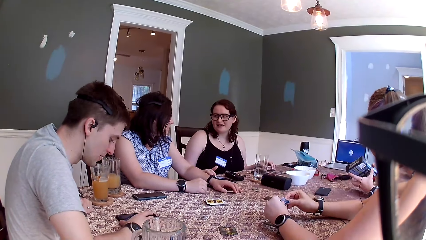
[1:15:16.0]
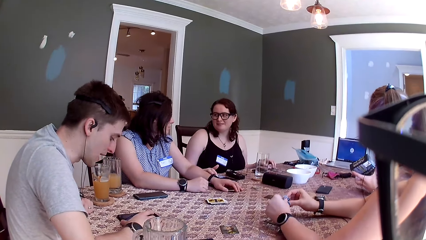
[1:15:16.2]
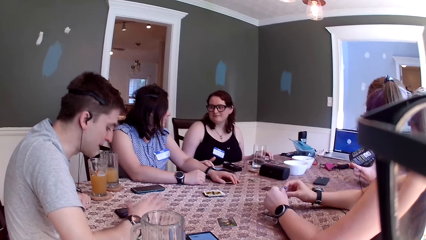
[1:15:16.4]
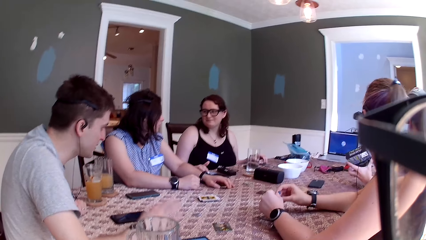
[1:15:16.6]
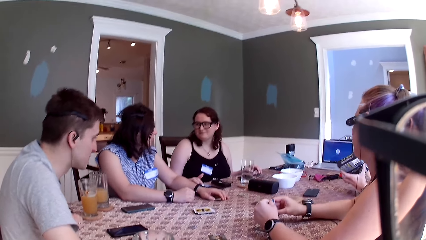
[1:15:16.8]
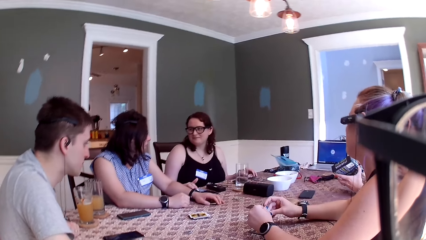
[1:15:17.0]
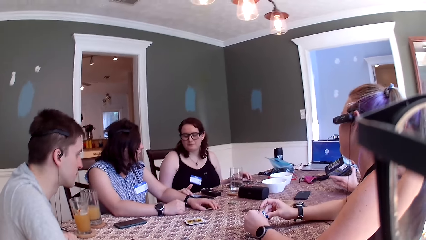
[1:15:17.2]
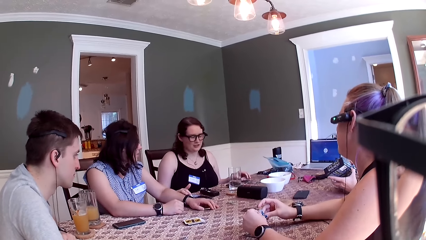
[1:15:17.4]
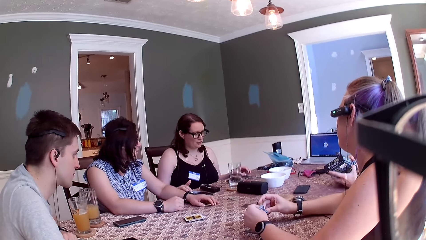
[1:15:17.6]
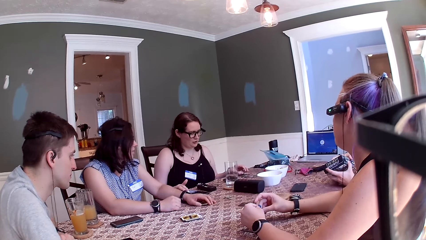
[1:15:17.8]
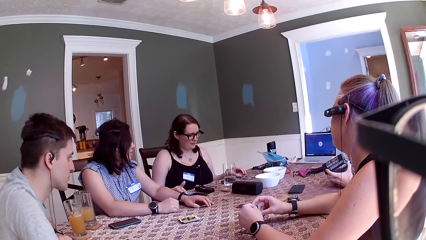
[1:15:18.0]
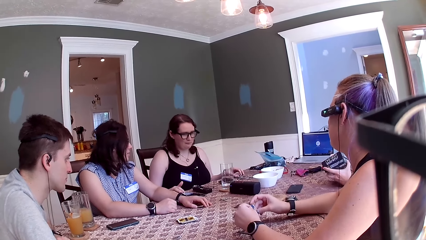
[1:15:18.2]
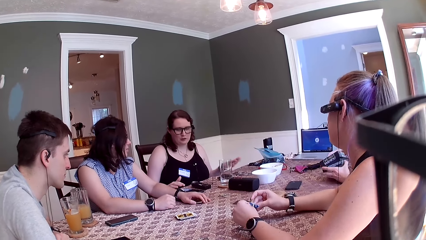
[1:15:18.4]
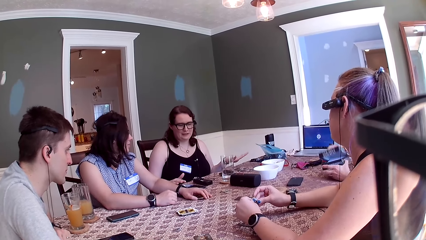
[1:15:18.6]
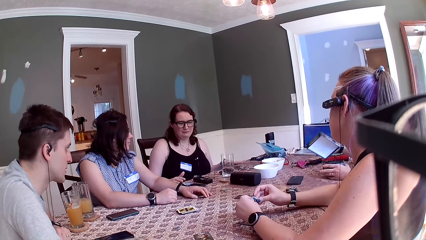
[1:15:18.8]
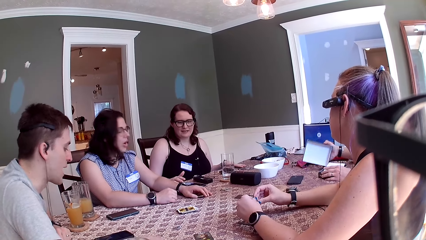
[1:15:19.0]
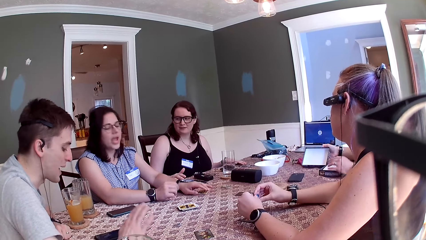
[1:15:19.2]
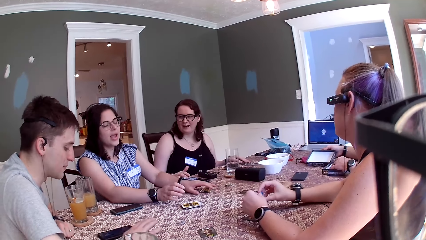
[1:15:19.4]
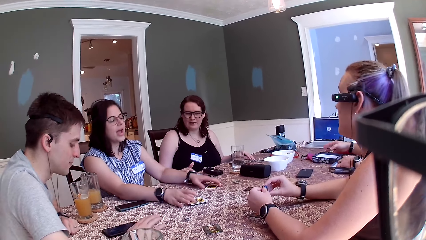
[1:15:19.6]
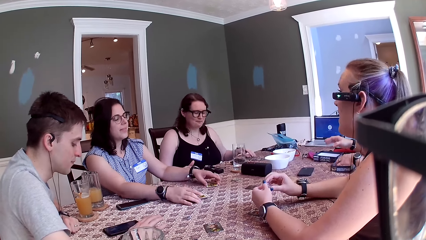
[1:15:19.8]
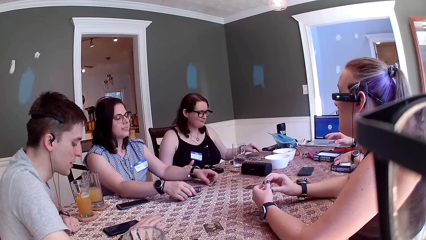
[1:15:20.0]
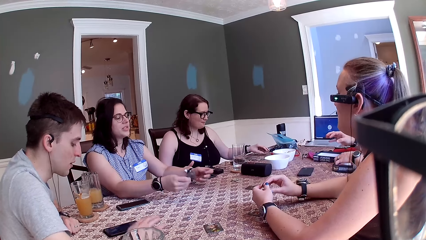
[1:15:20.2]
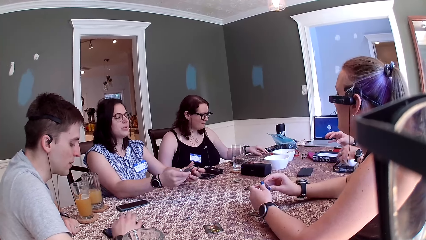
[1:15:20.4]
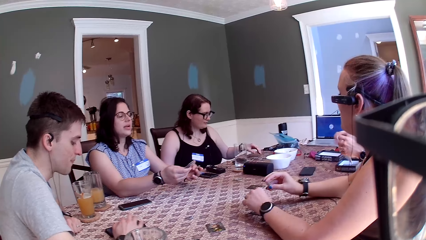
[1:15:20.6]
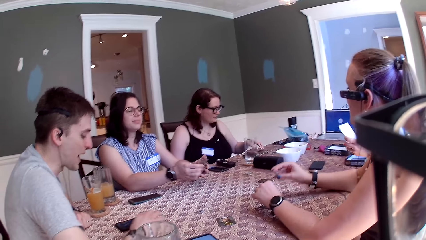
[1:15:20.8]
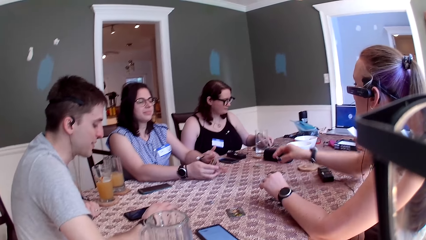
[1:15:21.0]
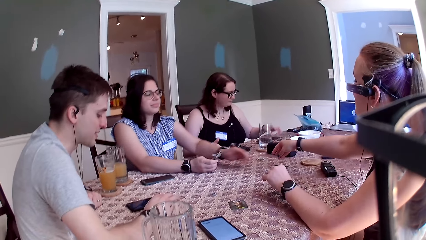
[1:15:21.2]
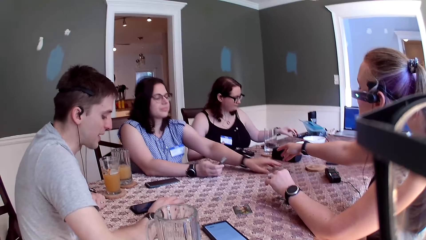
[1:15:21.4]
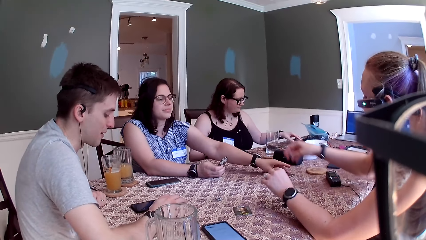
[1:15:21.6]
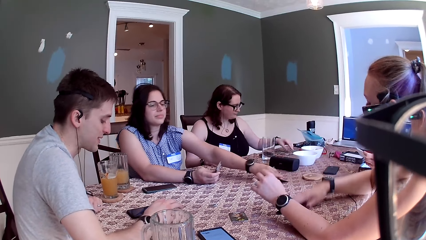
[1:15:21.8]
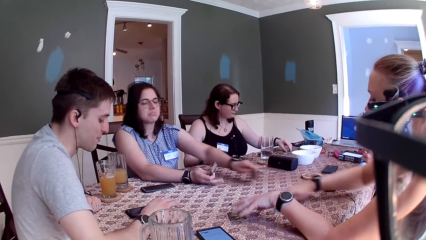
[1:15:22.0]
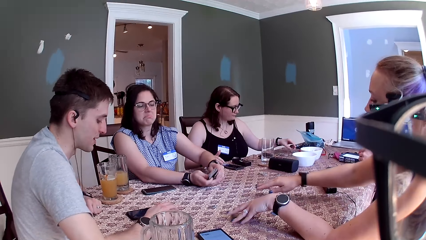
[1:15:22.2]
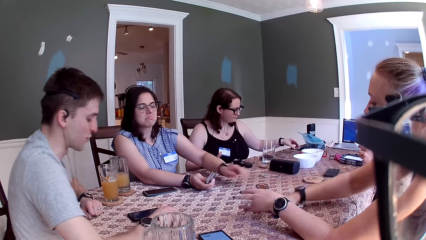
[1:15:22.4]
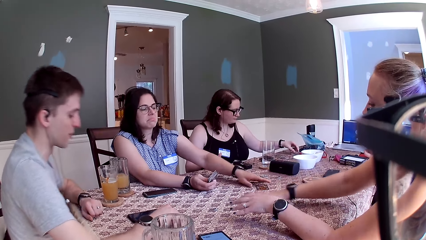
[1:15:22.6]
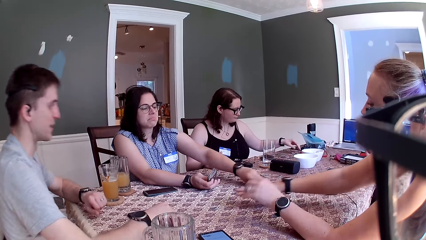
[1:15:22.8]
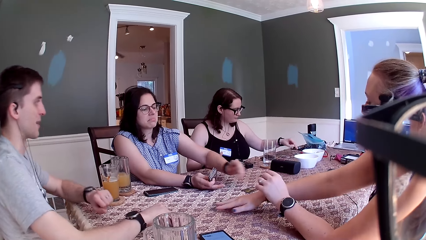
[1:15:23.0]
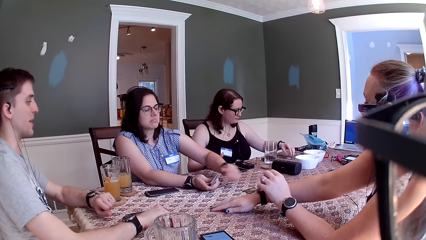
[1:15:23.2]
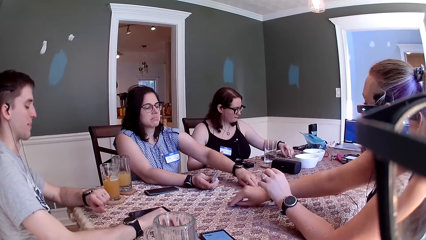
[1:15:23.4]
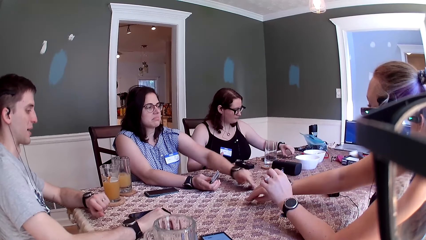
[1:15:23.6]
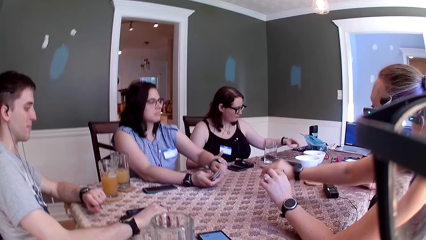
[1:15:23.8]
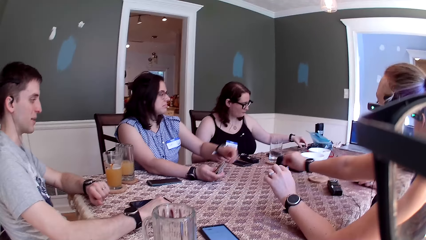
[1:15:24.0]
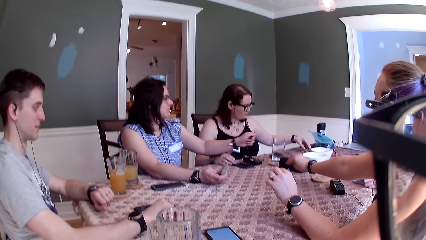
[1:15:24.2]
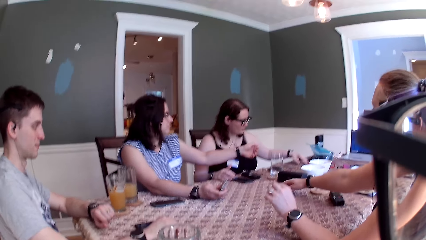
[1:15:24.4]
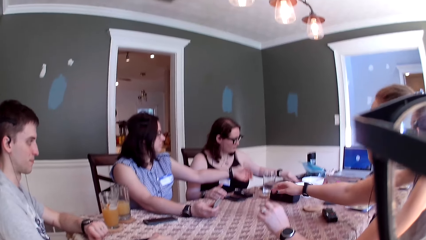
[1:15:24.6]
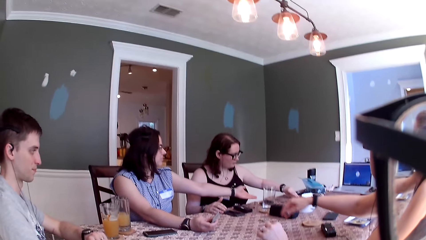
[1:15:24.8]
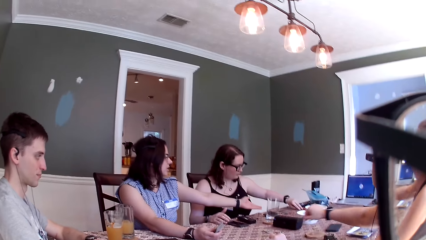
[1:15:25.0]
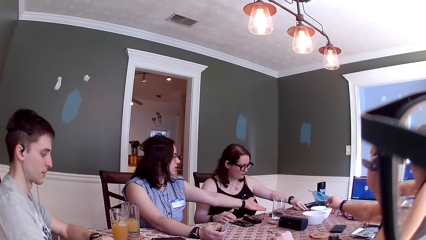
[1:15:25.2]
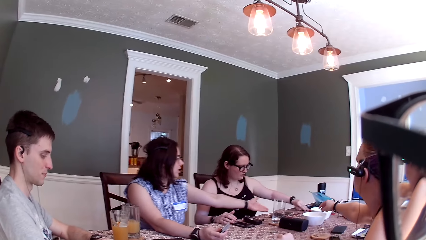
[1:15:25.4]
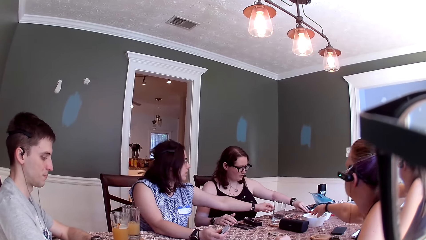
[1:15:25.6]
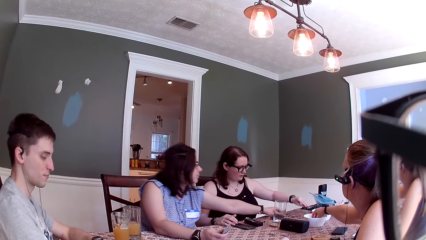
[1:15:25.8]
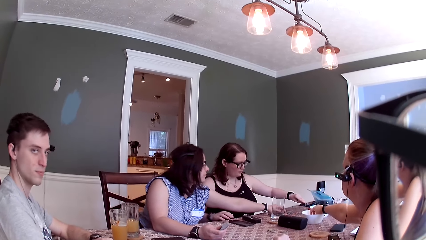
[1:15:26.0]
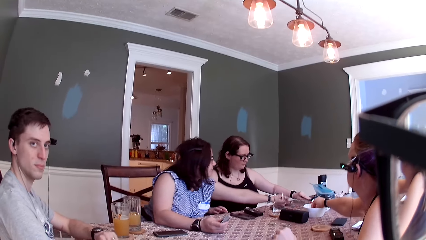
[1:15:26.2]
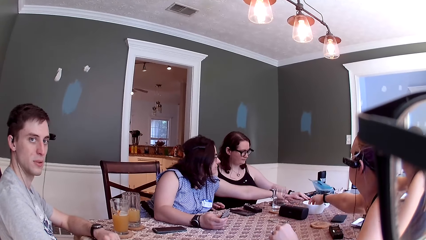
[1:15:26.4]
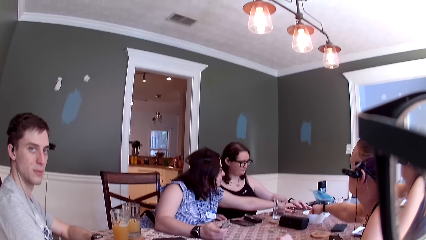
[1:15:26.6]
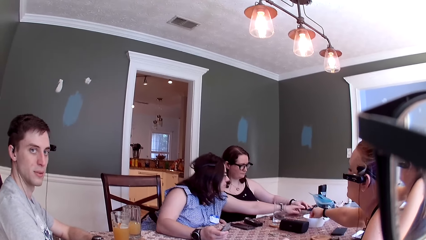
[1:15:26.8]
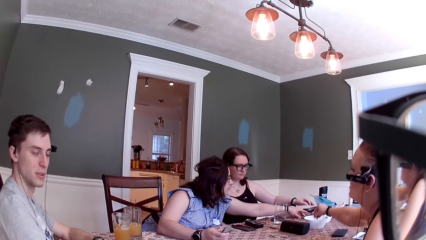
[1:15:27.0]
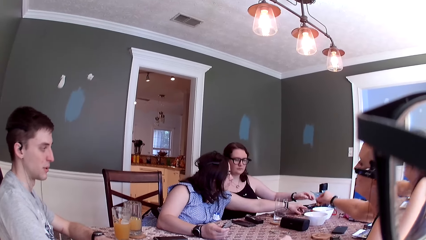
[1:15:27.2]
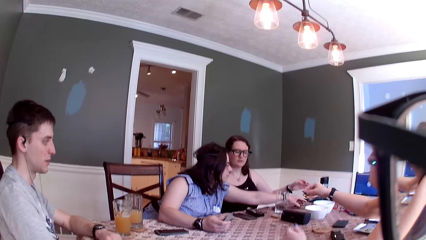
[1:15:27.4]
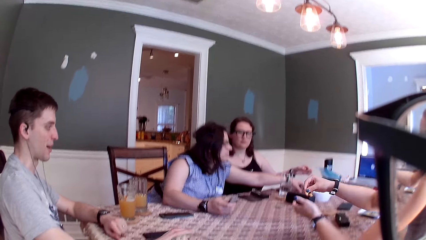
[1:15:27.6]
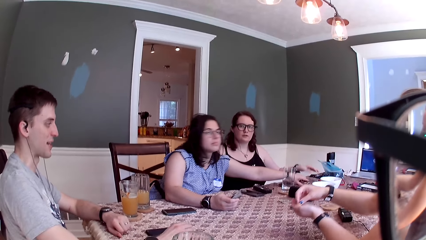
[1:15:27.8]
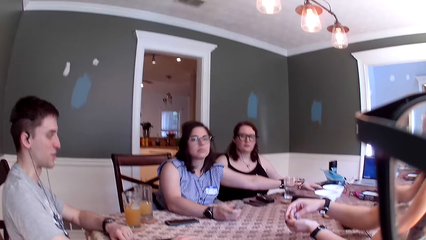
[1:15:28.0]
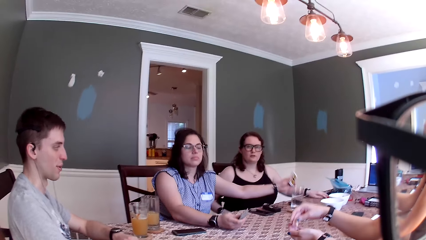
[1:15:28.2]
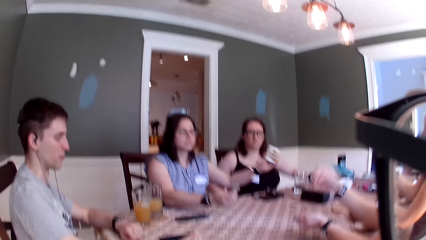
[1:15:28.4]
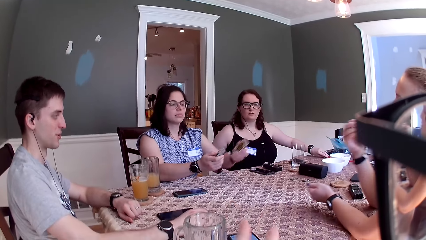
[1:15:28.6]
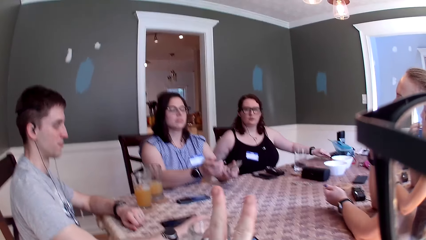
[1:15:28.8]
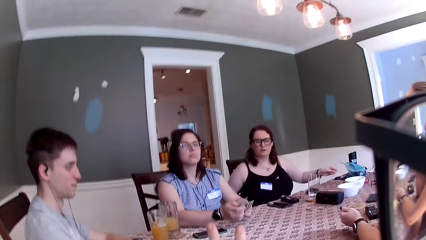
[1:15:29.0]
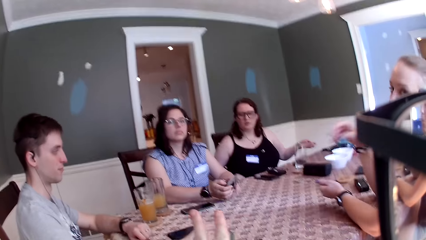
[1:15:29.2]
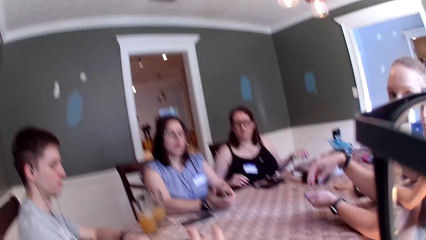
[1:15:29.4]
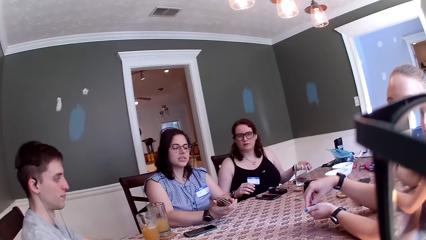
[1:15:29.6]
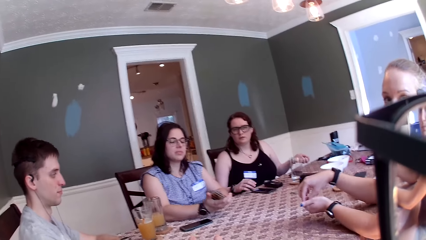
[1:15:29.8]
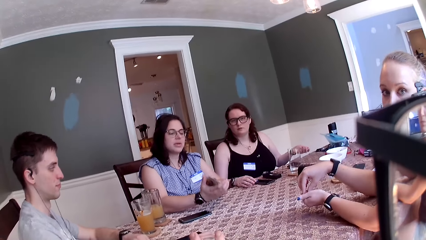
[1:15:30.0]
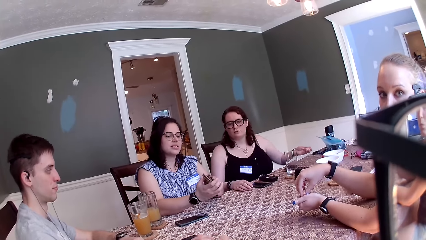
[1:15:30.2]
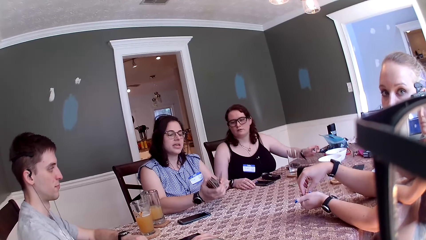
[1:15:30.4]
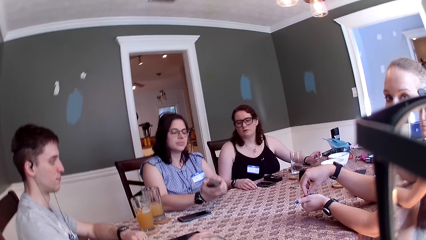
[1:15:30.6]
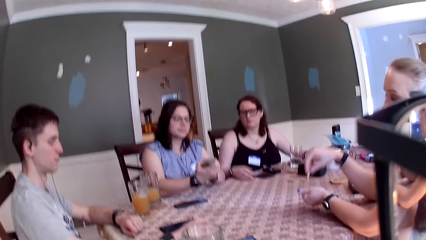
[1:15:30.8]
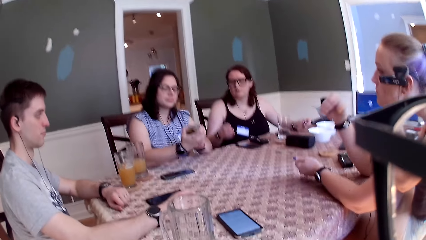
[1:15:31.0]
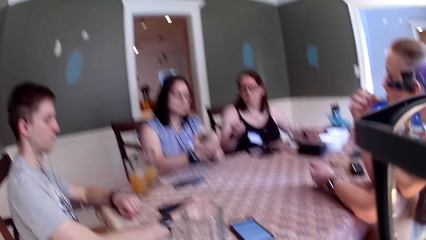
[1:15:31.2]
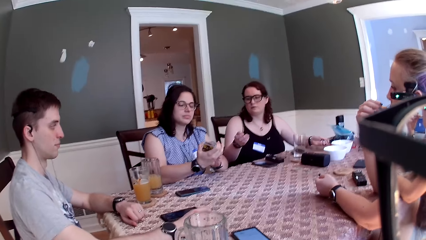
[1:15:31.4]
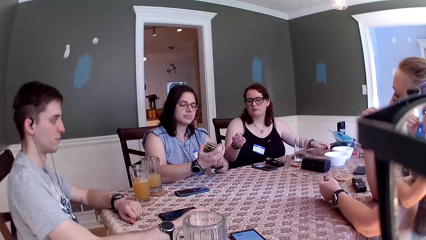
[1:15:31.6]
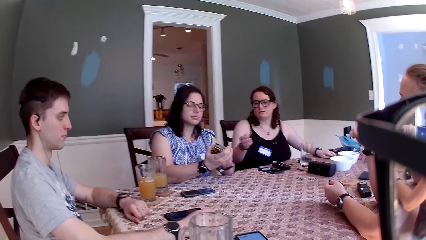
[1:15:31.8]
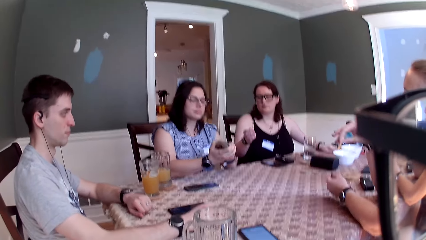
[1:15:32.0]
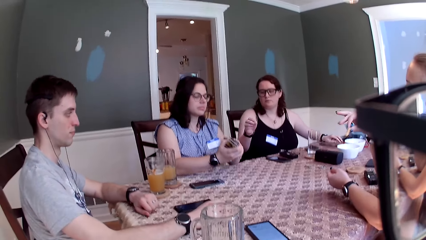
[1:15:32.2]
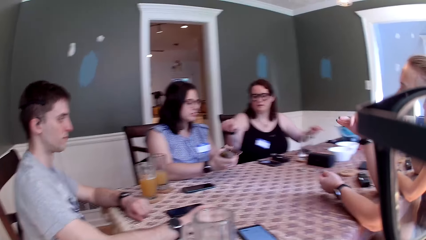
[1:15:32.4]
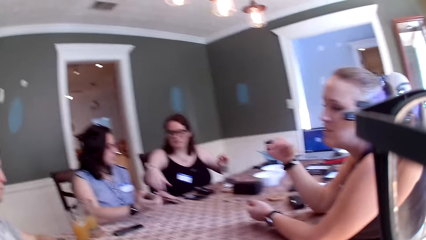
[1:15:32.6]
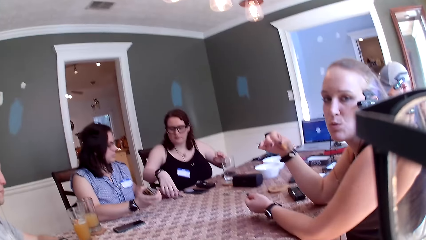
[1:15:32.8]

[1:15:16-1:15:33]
A man opens the box with both hands. A woman picks up the cards on the table with her right hand. The man picks up a paper from the box with his left hand. Another woman drops the coin on the table with her right hand. A third woman picks up some coins on the table with her left hand. The second woman passes some coins to the first woman with her right hand. Another man speaks to everyone on the table. The first woman picks up some cards on the table with her left hand. The camera wearer speaks to a group of people on the table. The second woman picks up some cashew nuts from a bowl on the table with her right hand. The first woman picks up the cards on the table with her left hand. The first woman speaks to everyone on the table.
